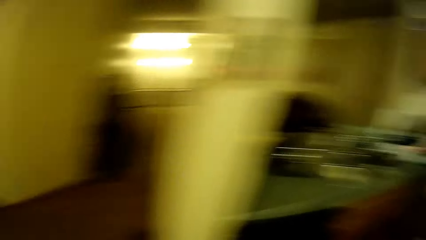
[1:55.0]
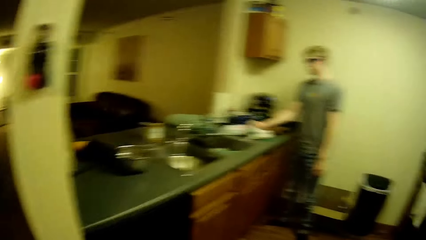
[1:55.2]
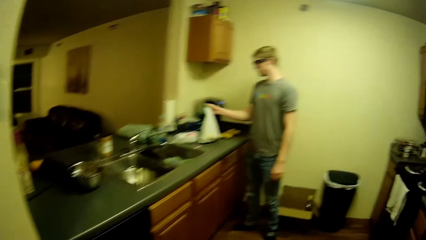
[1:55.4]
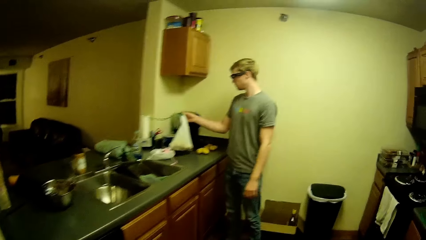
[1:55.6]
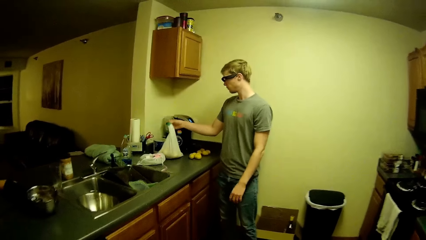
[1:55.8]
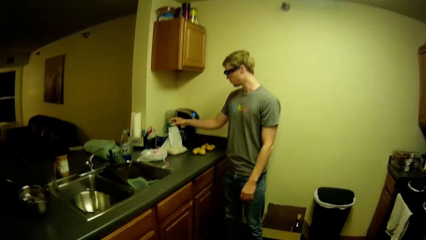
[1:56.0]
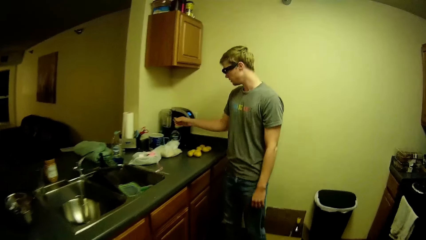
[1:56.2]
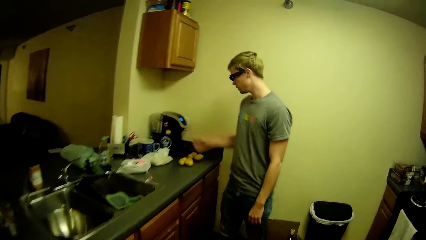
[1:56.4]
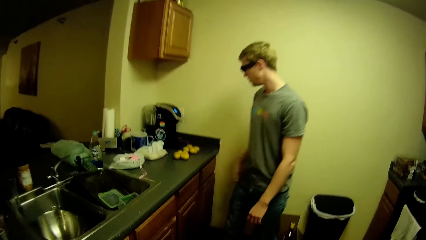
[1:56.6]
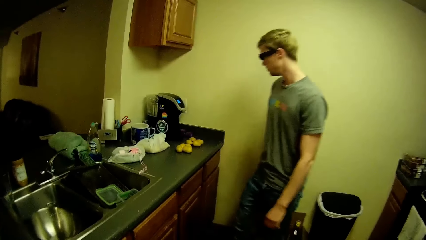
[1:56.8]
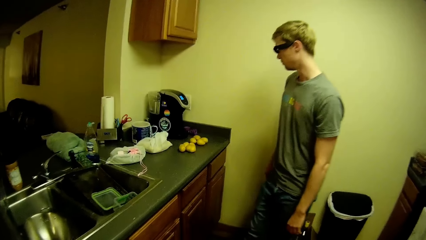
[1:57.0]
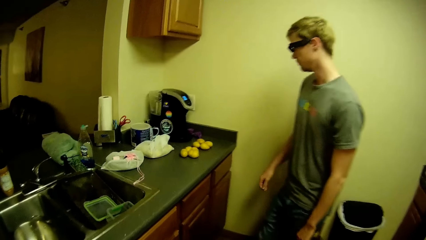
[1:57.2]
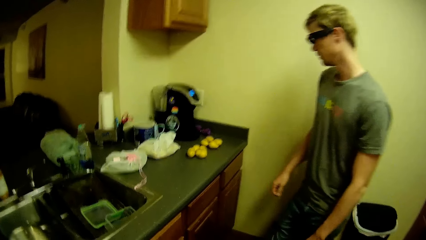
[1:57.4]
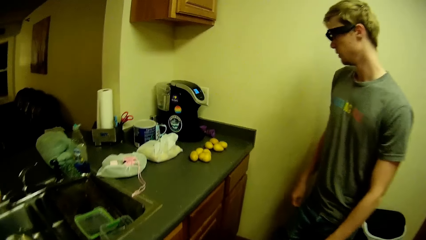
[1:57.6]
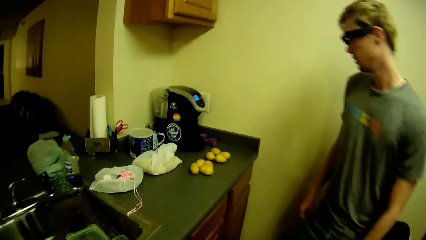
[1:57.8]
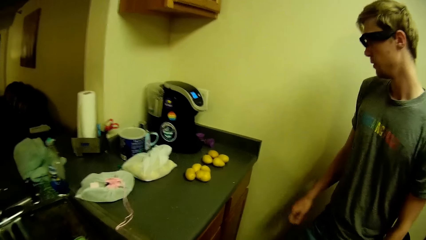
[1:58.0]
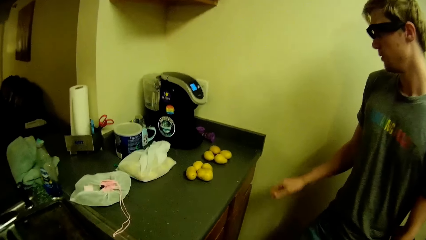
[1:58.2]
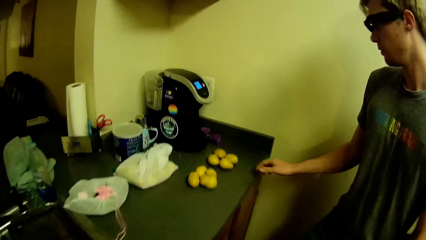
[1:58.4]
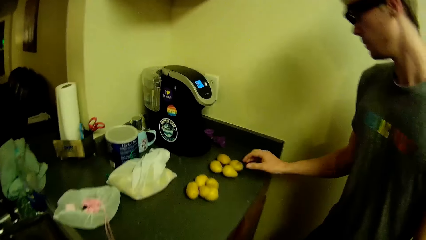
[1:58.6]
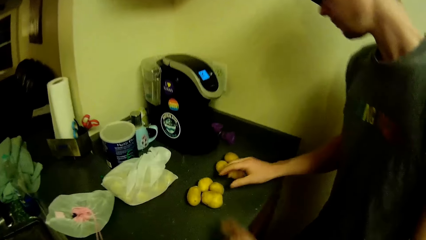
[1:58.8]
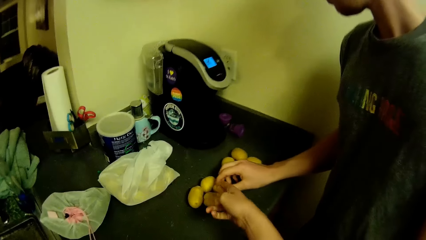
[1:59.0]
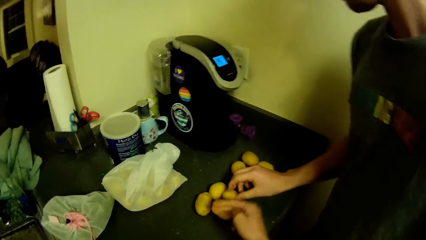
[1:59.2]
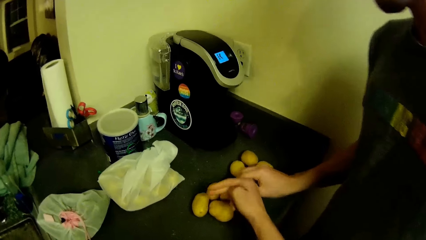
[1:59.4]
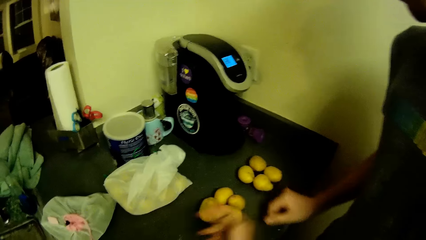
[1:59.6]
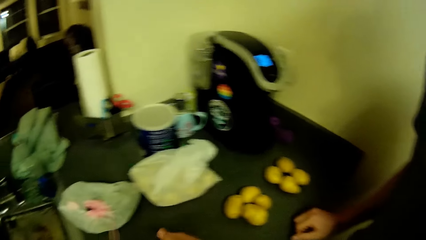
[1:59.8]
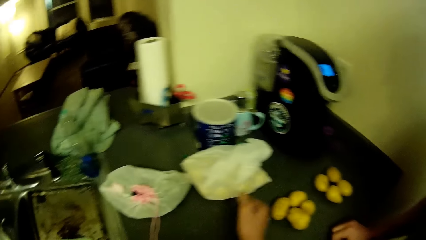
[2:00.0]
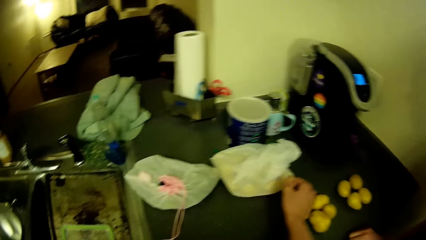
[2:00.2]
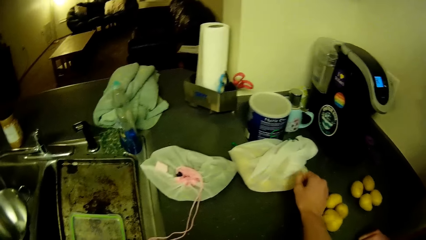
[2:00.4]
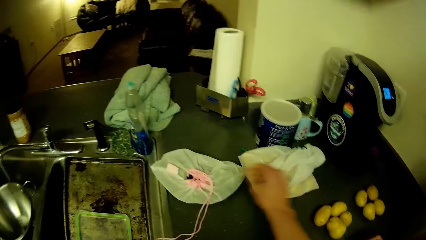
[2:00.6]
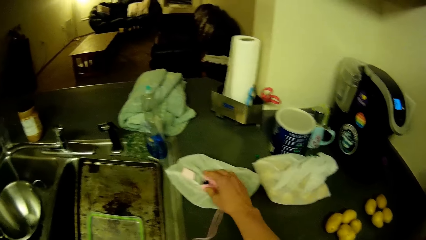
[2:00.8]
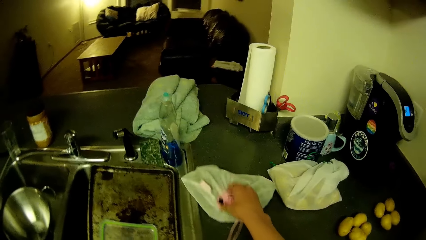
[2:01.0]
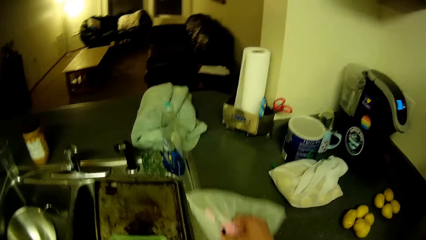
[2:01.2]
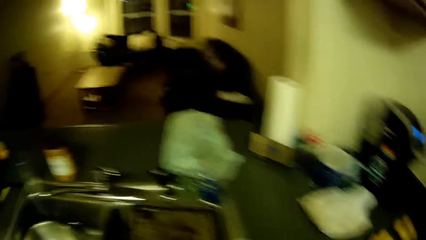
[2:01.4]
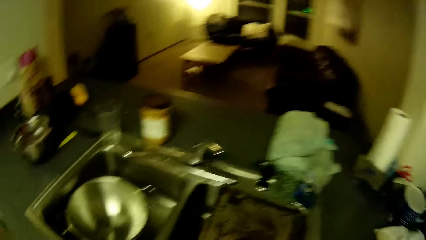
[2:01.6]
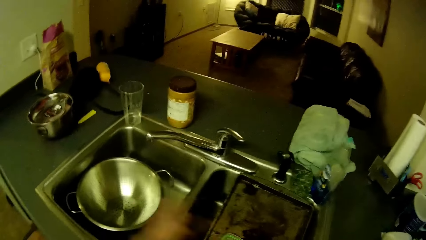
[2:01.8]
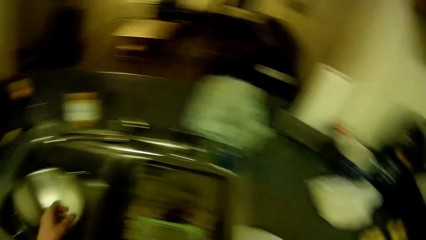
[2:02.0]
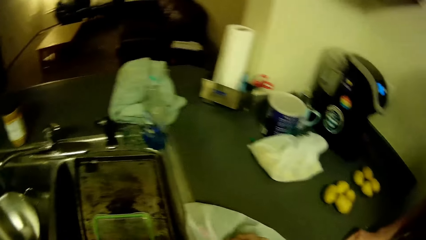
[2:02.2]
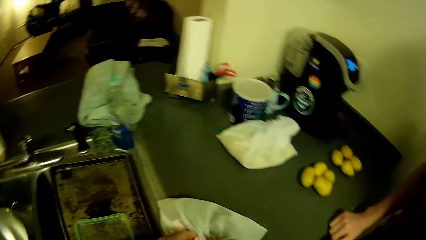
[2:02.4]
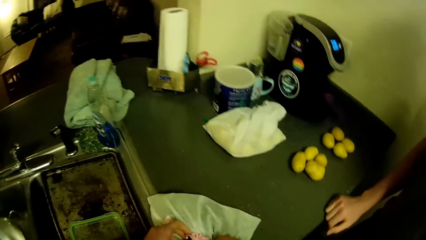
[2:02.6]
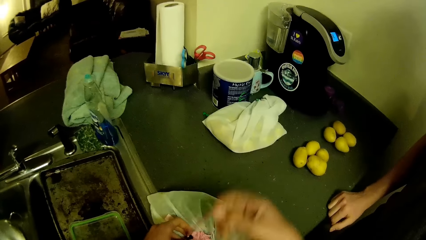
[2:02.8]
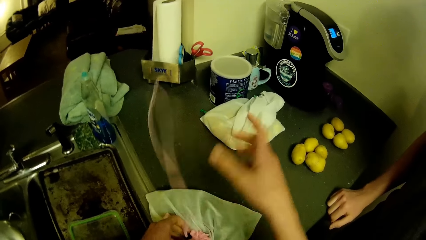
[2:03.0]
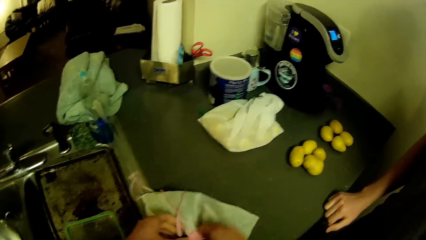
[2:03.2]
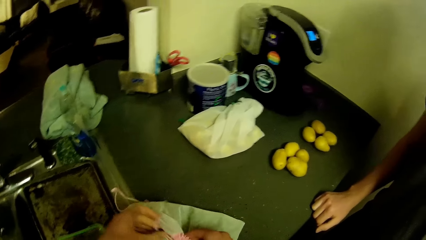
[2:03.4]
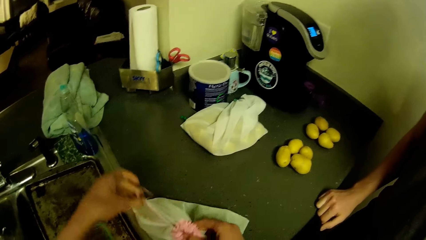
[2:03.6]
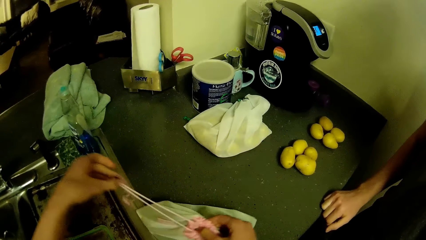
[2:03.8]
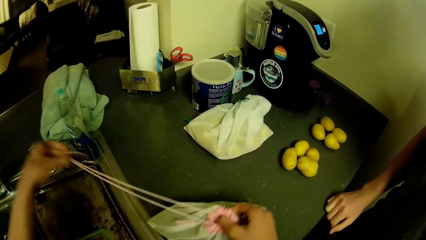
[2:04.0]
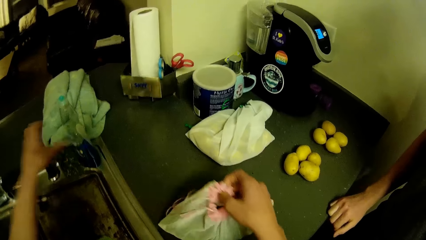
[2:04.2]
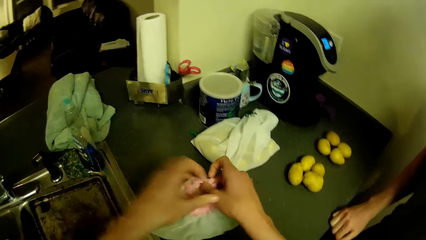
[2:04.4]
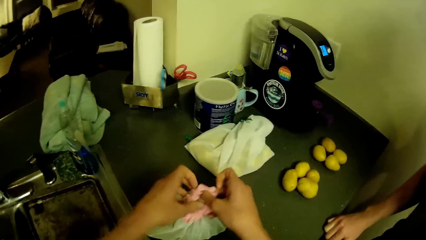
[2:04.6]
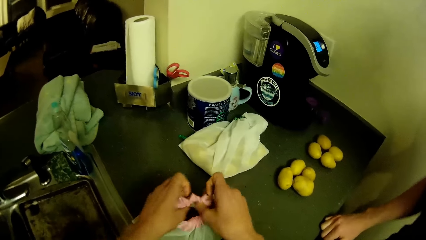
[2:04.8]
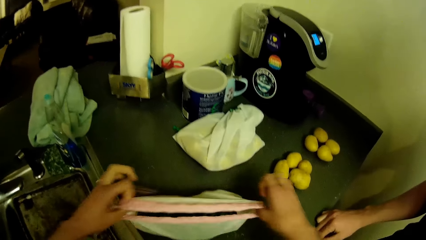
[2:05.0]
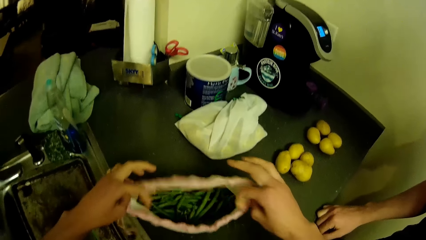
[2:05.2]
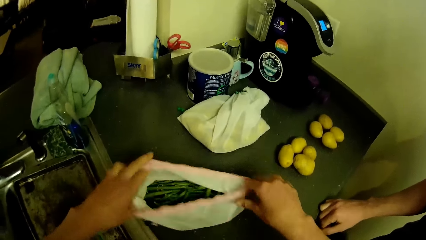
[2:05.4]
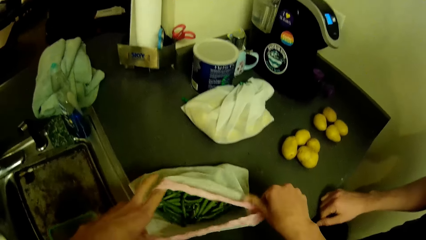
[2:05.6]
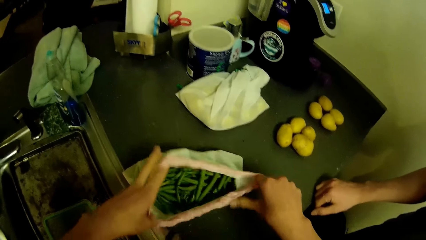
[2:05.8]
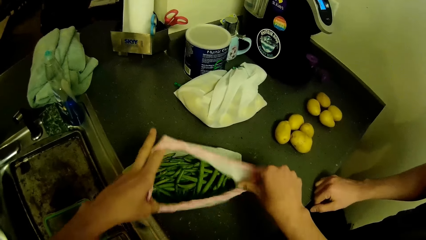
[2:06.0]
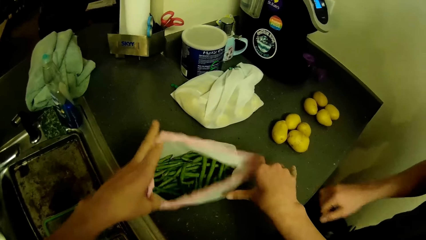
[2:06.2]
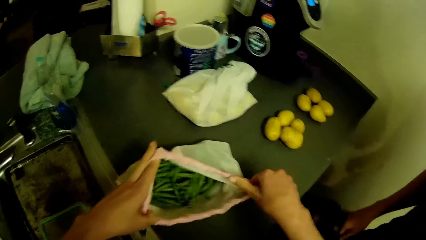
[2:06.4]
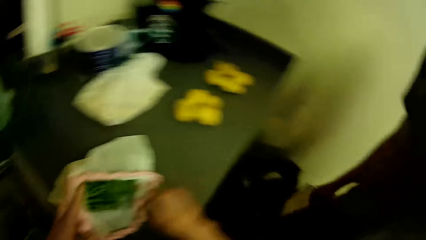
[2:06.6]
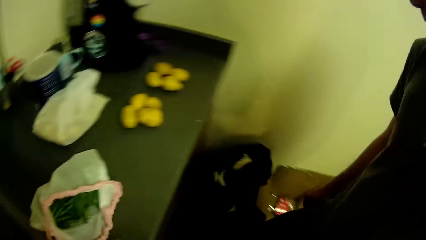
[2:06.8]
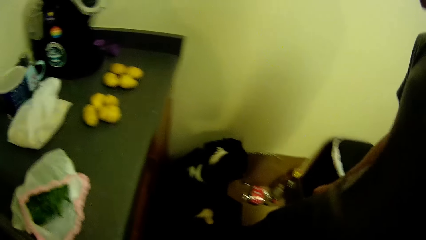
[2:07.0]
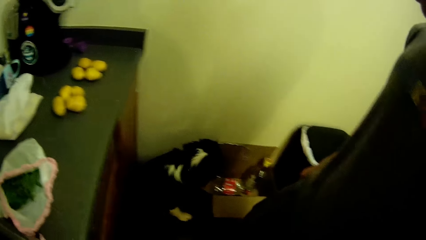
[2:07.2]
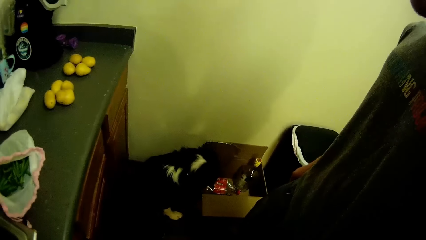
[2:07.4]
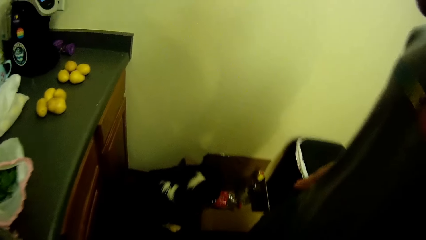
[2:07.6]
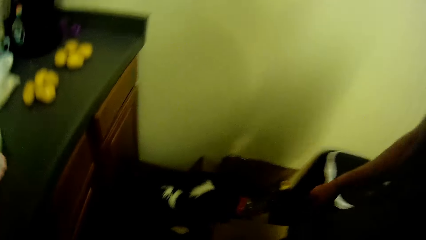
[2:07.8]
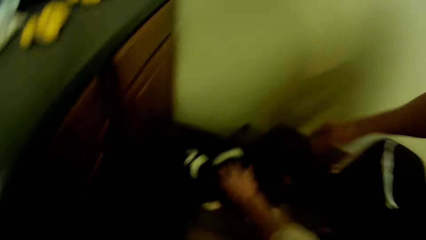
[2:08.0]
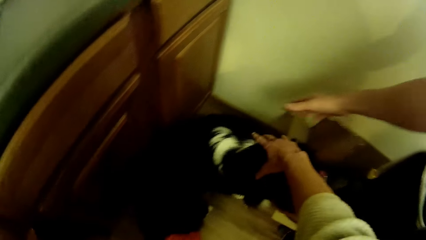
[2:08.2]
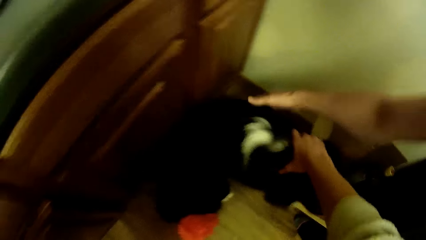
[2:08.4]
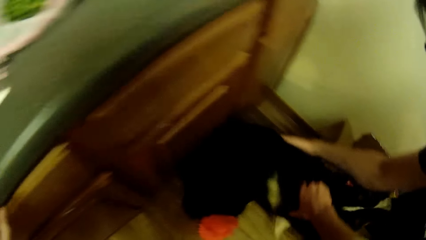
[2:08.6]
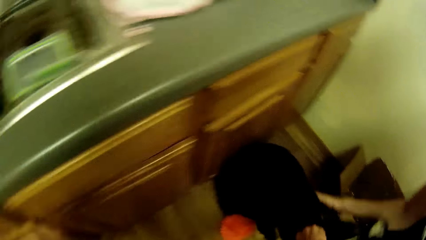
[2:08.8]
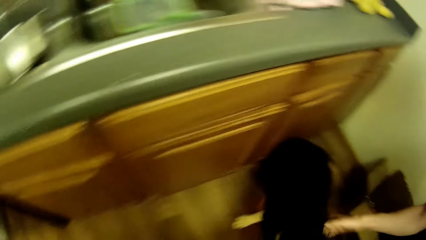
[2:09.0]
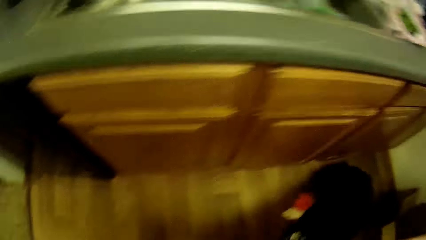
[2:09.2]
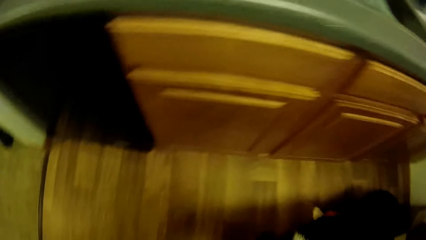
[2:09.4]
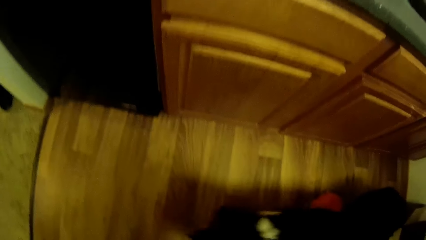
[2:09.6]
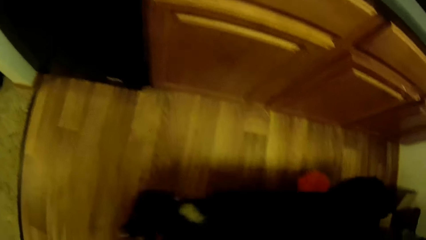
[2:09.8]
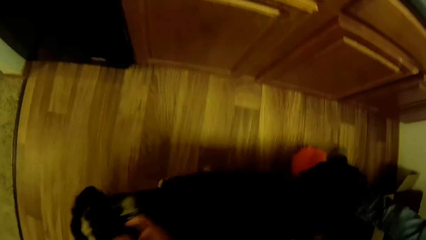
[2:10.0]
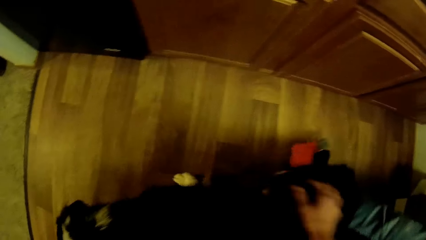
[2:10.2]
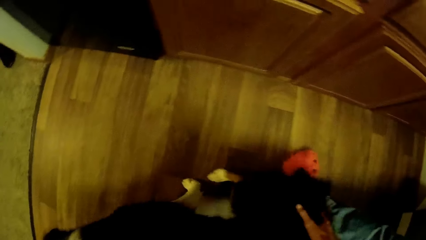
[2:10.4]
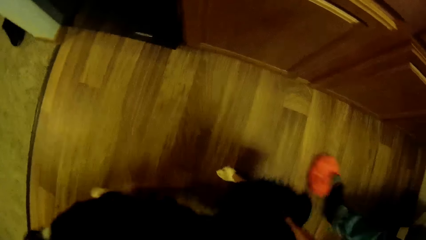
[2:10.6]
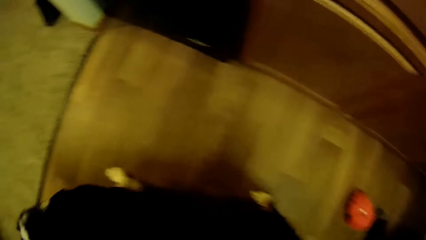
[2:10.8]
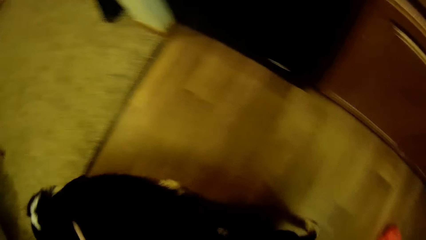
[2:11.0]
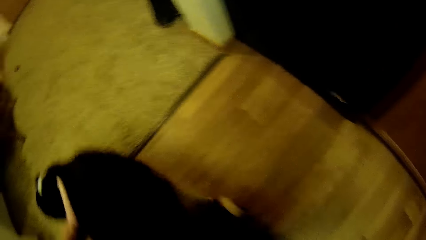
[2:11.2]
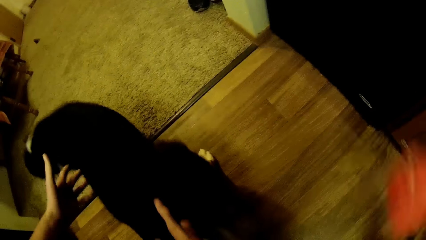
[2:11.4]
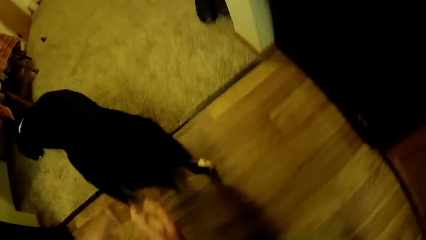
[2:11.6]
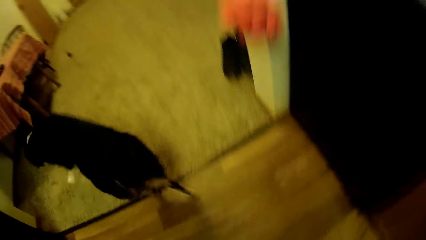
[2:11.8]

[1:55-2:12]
The camera wearer turns towards a man. The man moves the bag of potatoes or drawstring bag on the kitchen slab with his right hand. The camera wearer walks towards the man. He stretches the right hand towards the potatoes. The man moves the bag of green peas on the kitchen slab with his right hand. The camera wearer opens the bag of green peas with his hands. He picks up the drawstring bag on the kitchen counter. He views green beans in the drawstring bag. He goes towards a dog. He plays with the dogs around the kitchen and sitting room. He and the man push the dog from the kitchen.
